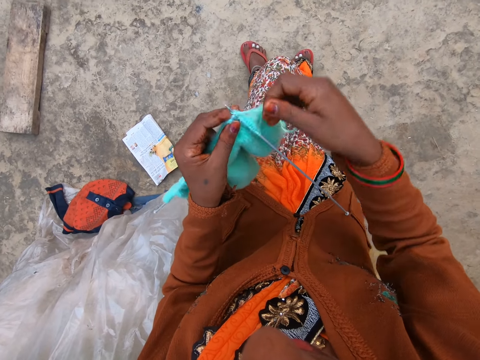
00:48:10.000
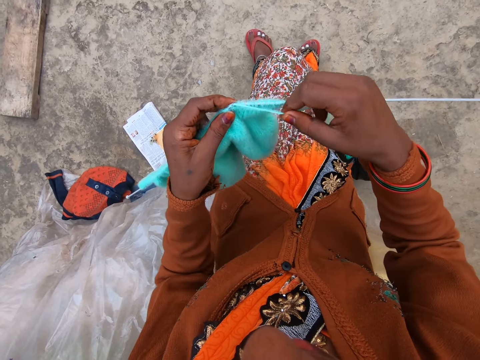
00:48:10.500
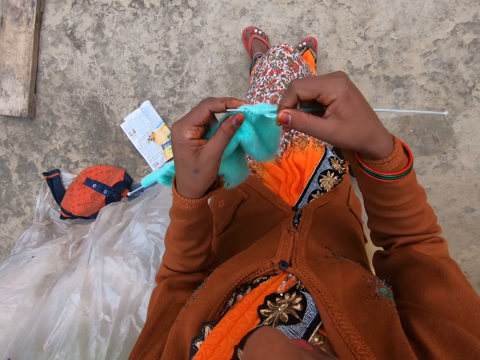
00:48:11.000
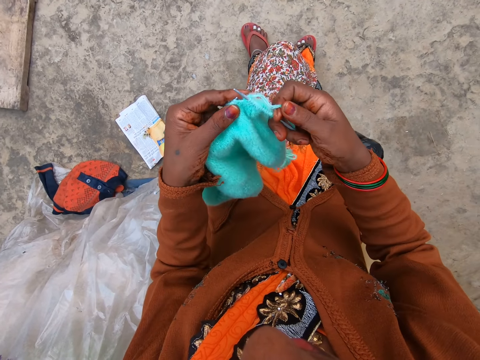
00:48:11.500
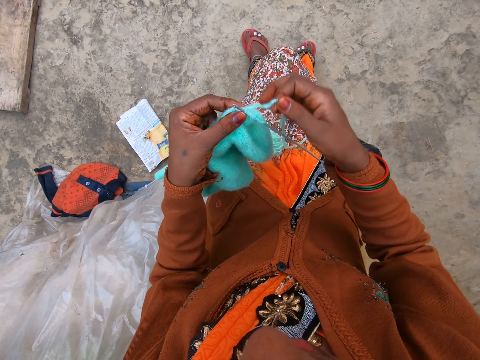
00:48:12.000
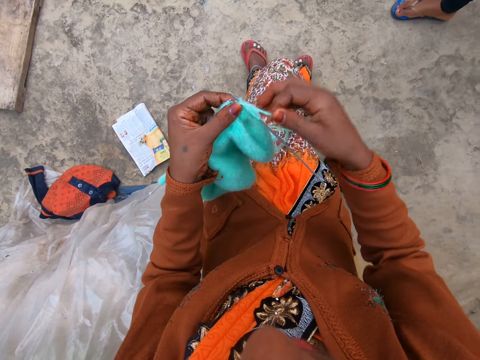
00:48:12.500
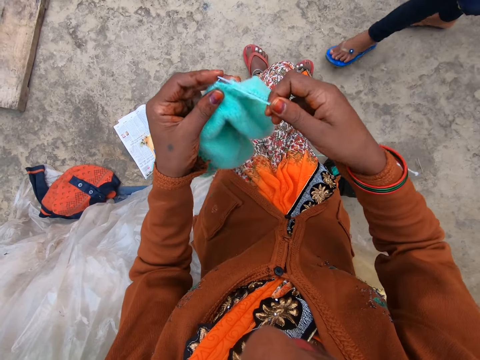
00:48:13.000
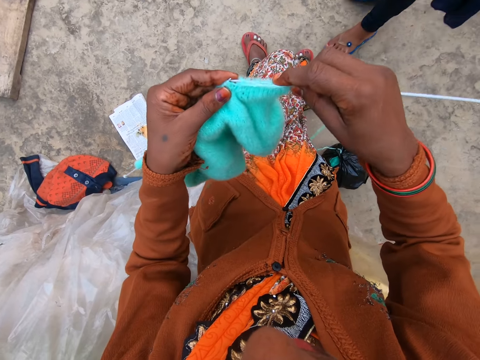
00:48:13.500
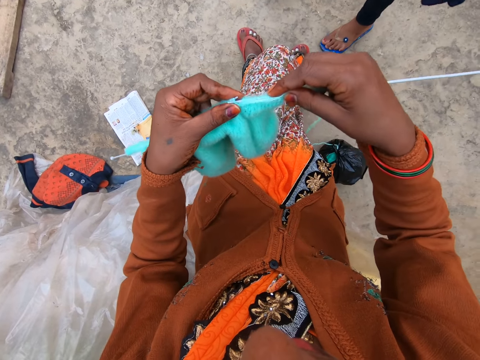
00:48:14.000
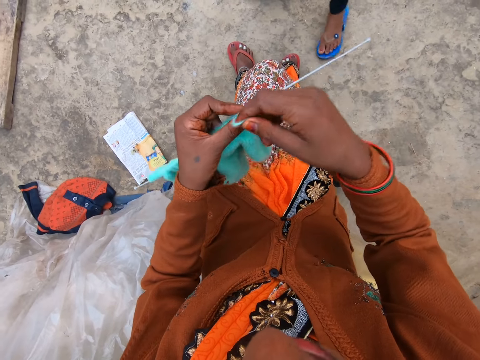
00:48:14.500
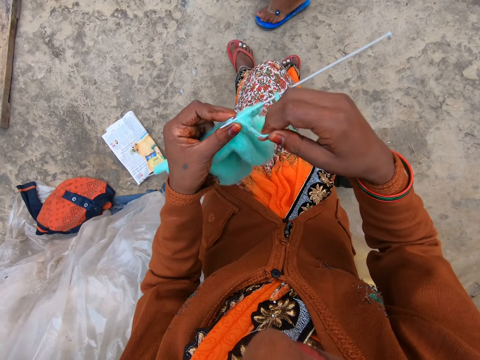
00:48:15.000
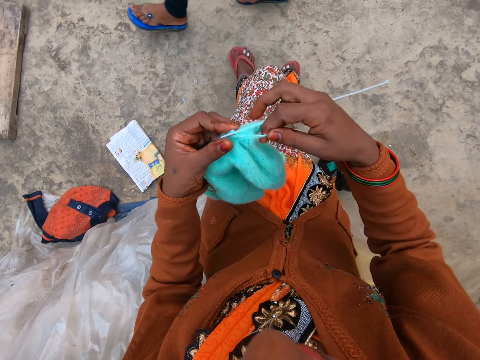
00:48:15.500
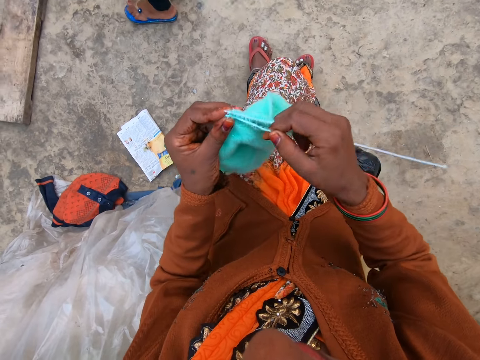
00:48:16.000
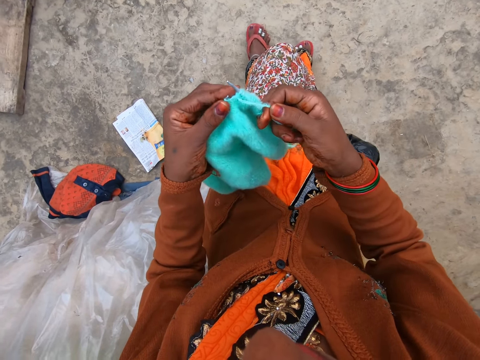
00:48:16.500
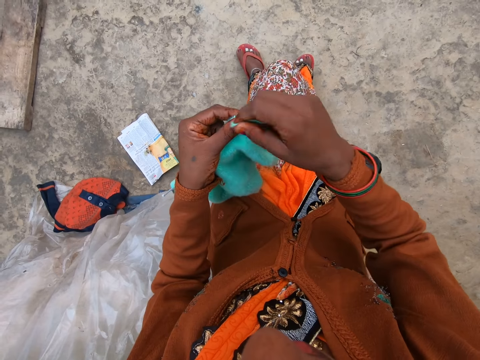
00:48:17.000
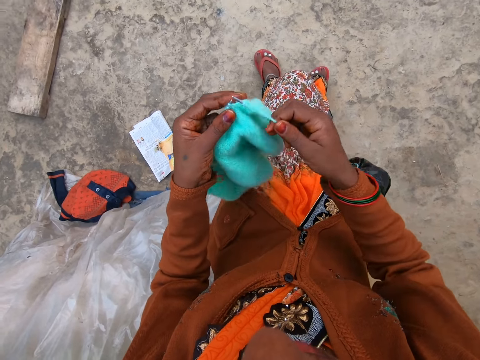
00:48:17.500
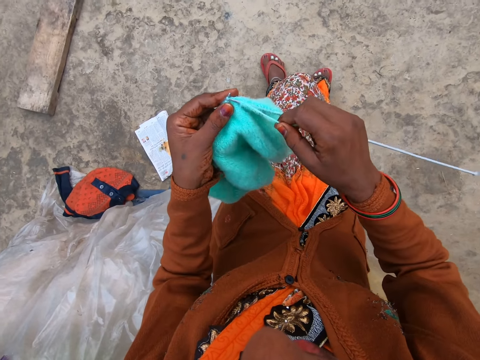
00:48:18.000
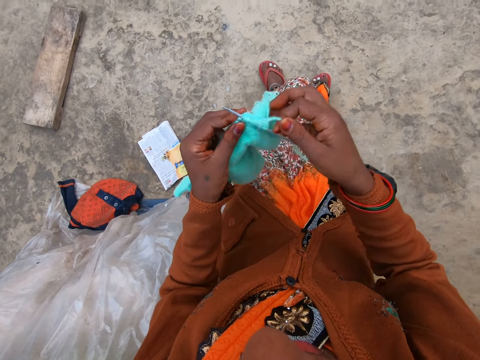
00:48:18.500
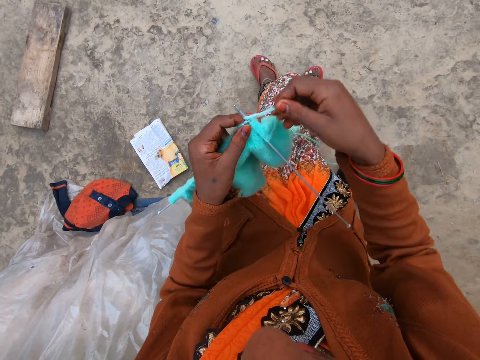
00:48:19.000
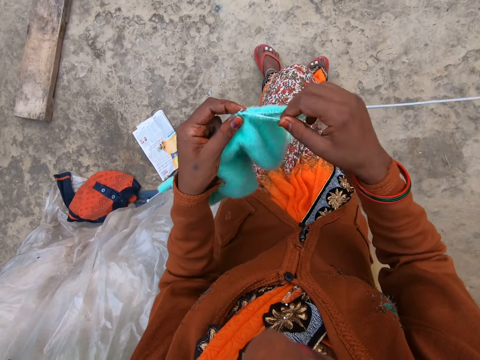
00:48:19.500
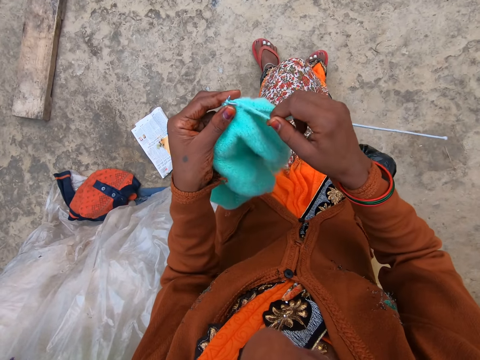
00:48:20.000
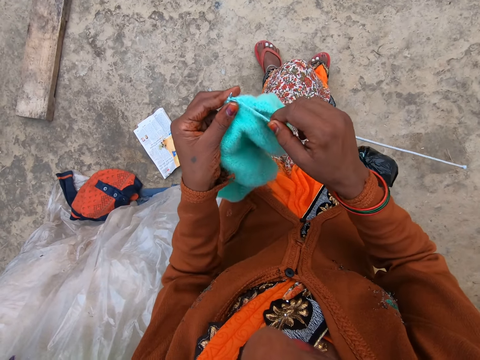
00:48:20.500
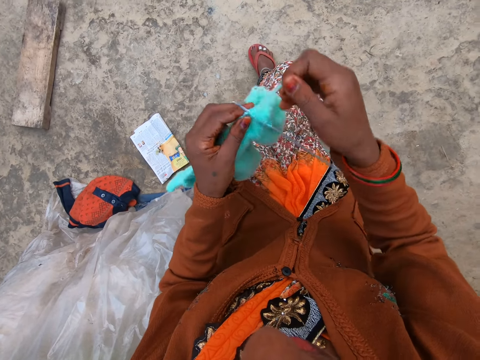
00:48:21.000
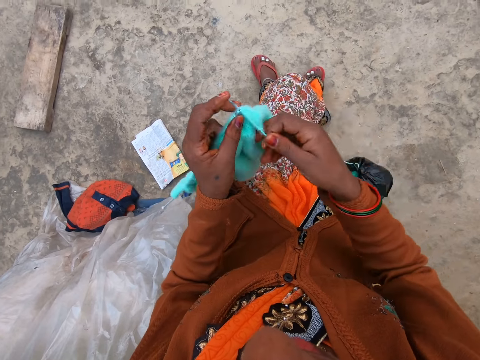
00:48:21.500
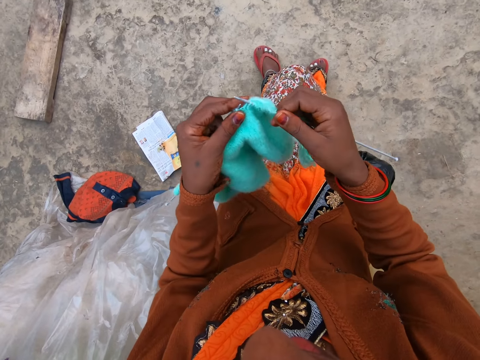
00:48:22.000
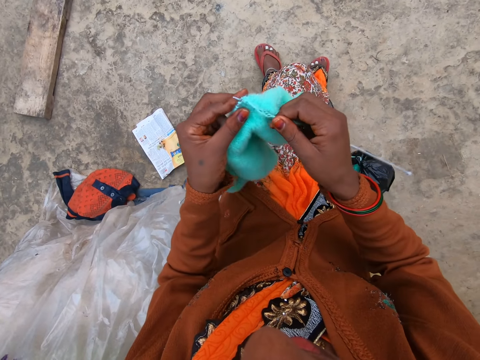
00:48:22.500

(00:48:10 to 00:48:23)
A woman interacts with the camera wearer. The woman walks towards the camera wearer. The woman walks away.

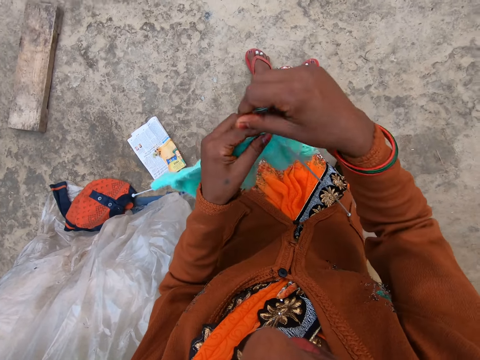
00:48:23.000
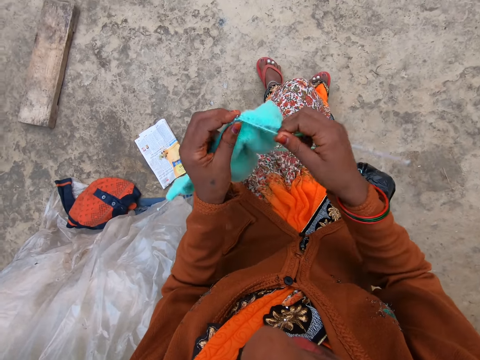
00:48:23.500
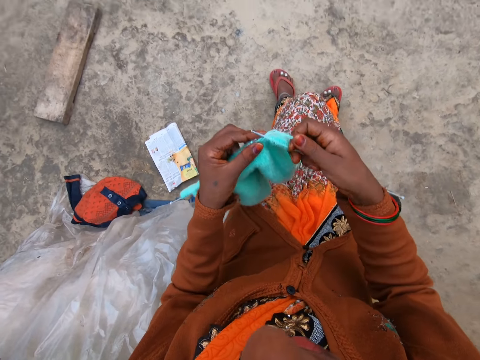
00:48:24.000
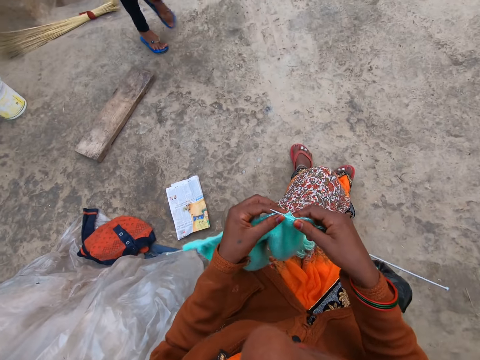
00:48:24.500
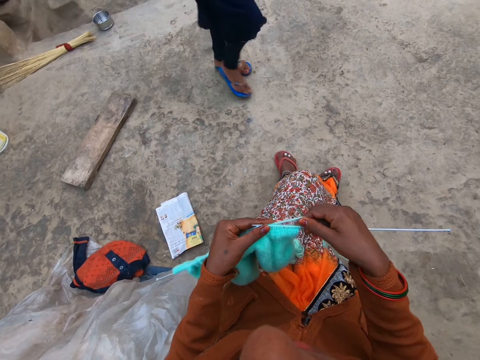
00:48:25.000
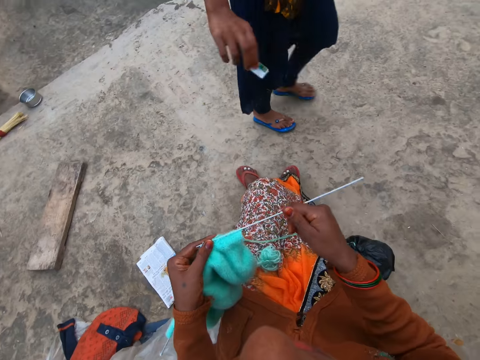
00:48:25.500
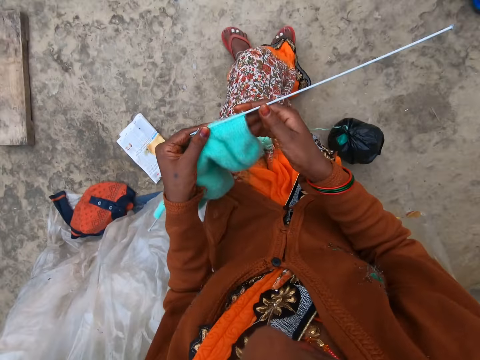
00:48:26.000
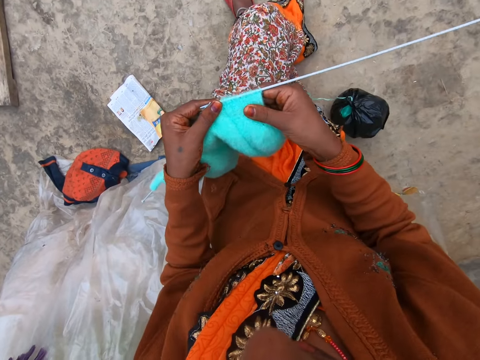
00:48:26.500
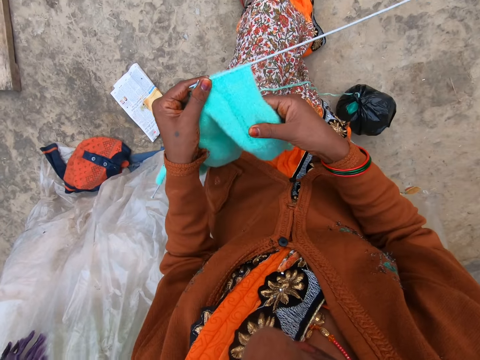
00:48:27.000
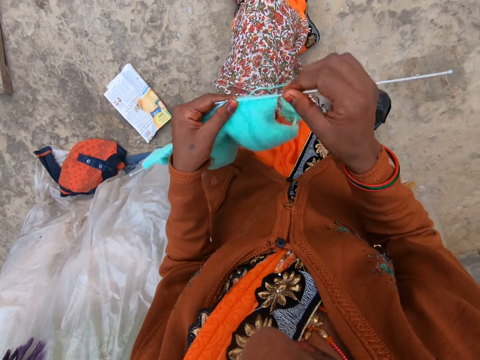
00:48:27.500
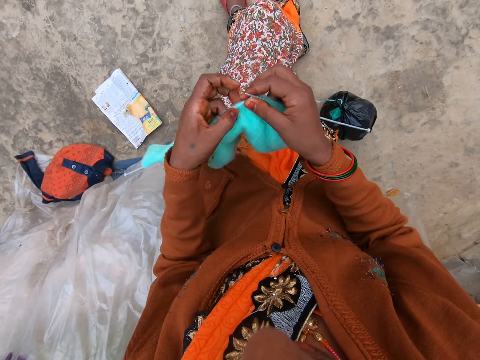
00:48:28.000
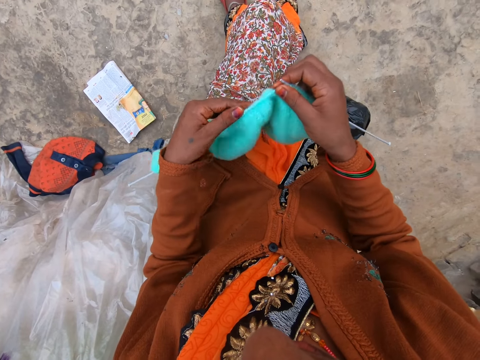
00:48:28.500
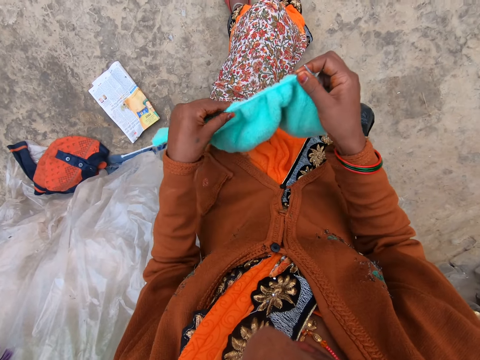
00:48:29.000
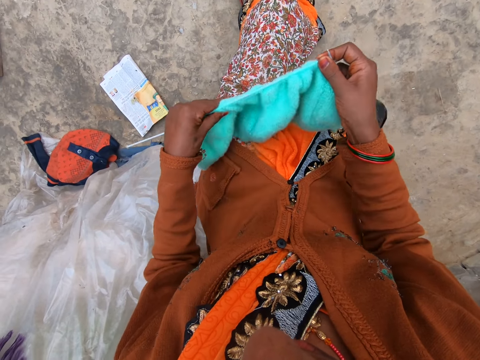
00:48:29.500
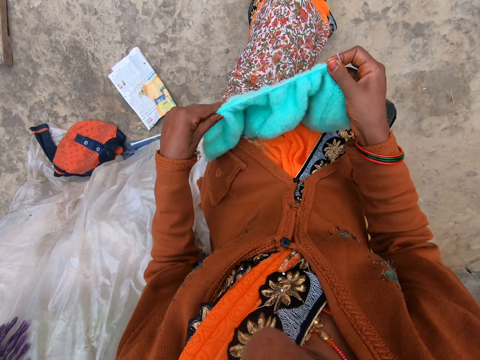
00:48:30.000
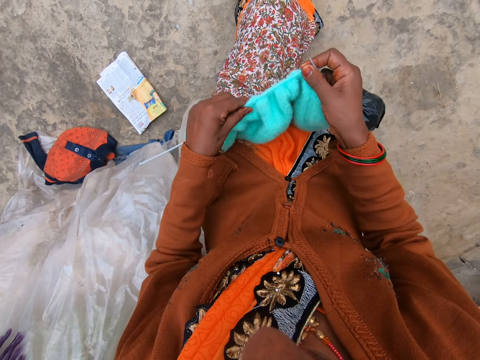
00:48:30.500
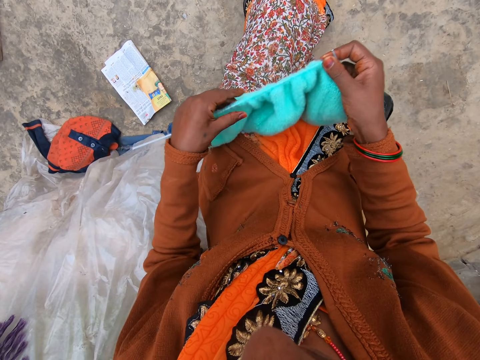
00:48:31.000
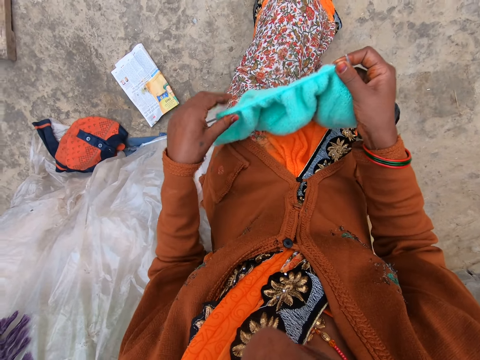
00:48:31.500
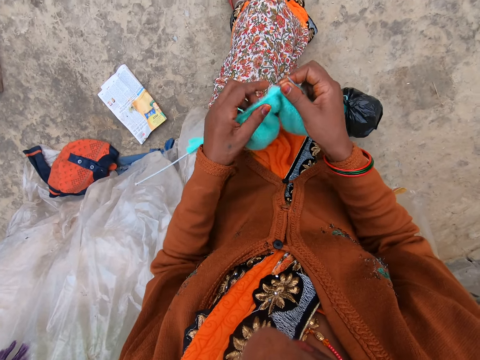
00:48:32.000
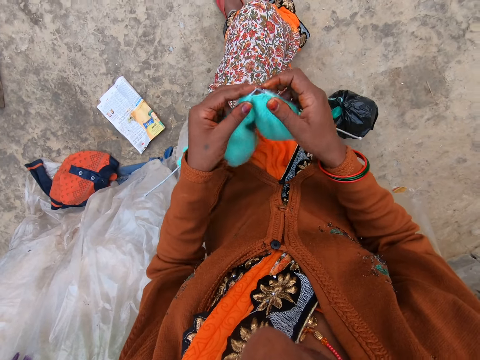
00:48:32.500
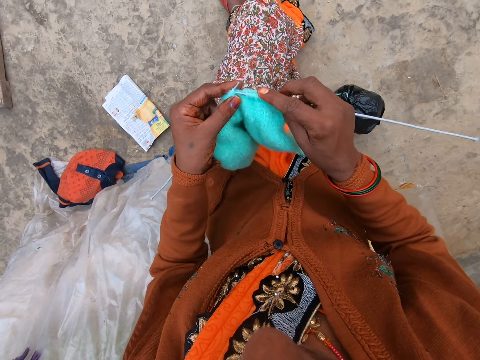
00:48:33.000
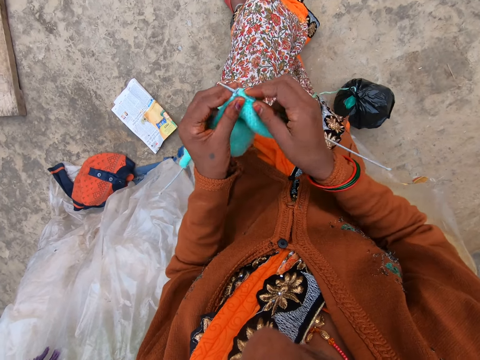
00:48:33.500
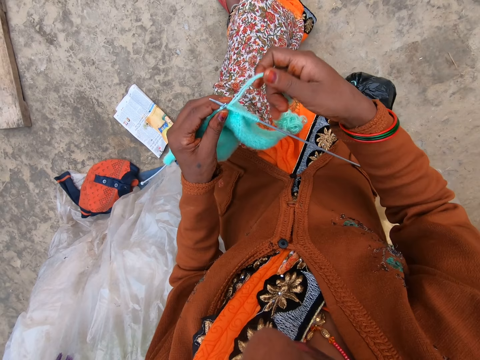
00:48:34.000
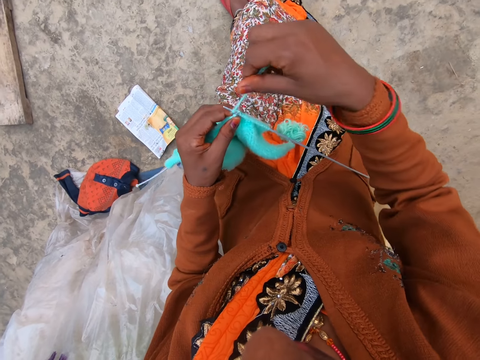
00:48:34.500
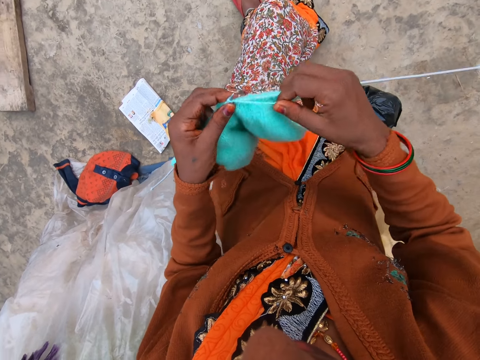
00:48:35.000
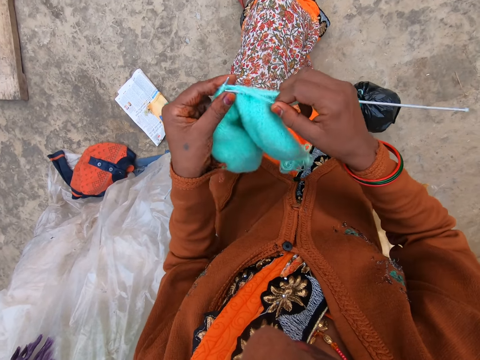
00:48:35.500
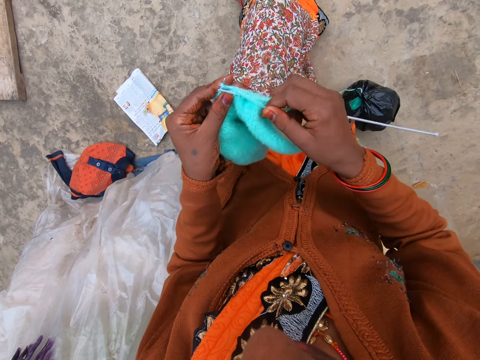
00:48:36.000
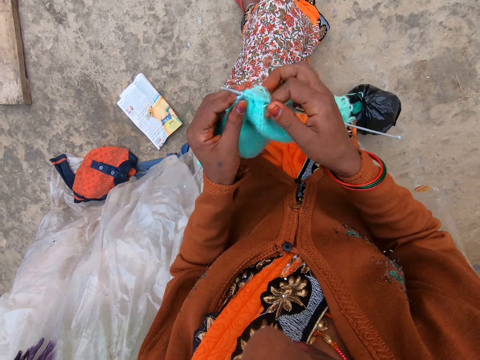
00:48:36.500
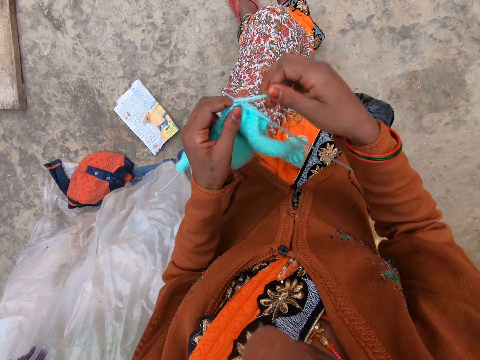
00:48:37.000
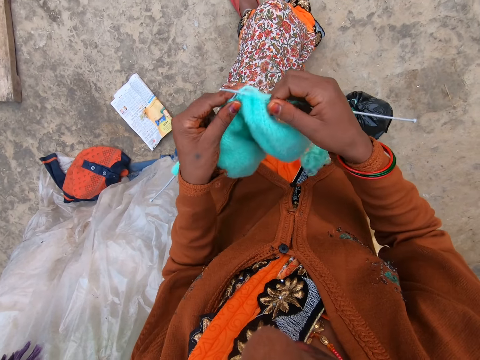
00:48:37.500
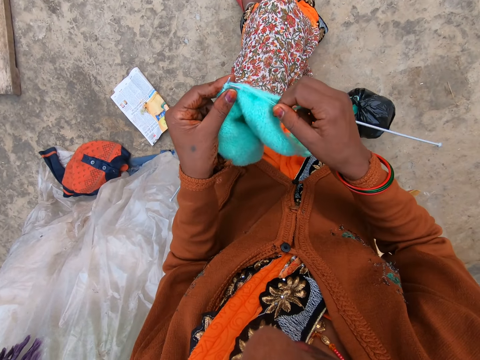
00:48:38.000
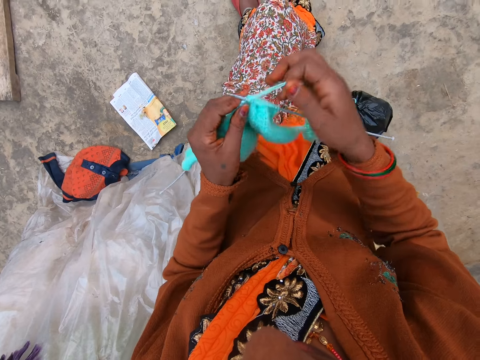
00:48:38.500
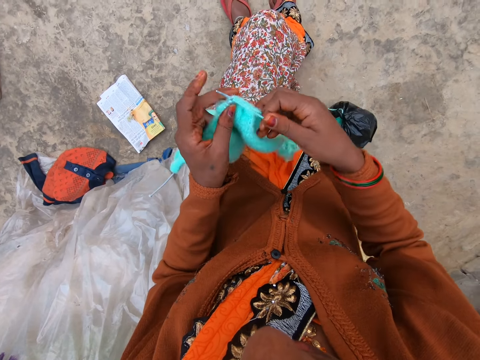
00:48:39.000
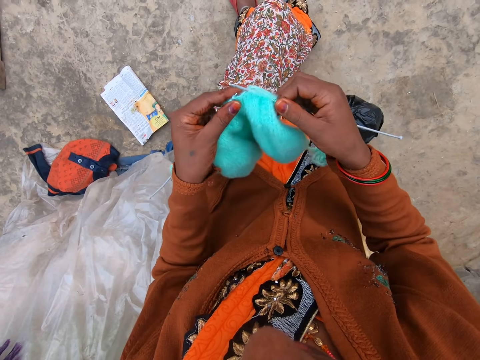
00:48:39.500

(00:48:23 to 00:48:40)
The woman walks by. The camera wearer holds the knitted yarn and knitting pins with her left hand. She pulls the string of yarn with her right hand. The woman shakes a box of matches with her right hand. The camera wearer holds the knitted yarn and knitting pins with her right hand. She pulls a knitted fabric on a needle. She adjusts the knitted yarn on the knitting pin with her left hand. She knits yarn with two knitting pins in both hands.
